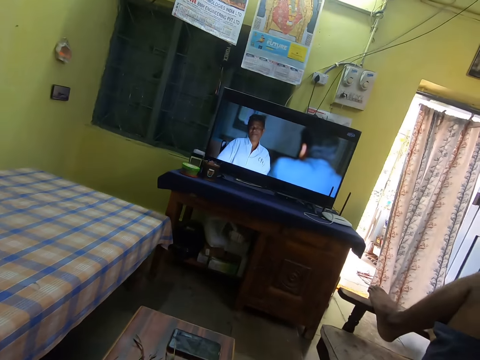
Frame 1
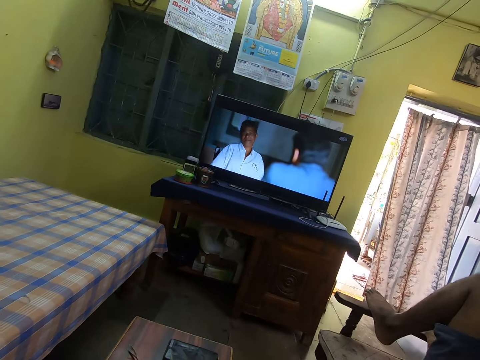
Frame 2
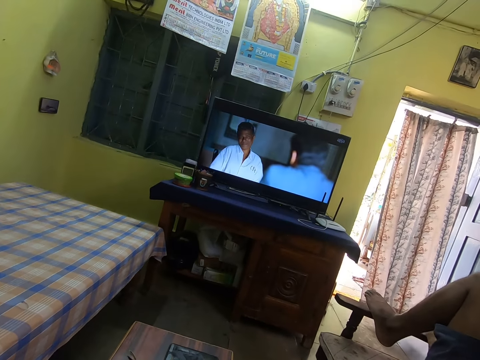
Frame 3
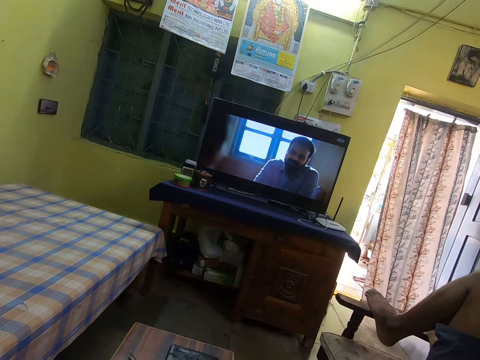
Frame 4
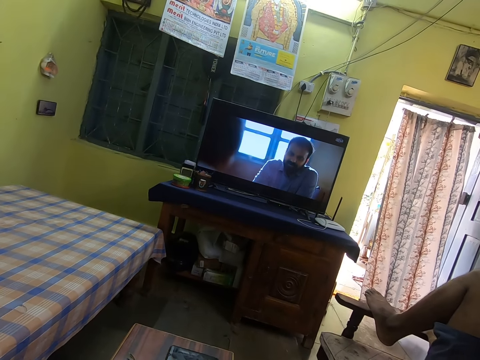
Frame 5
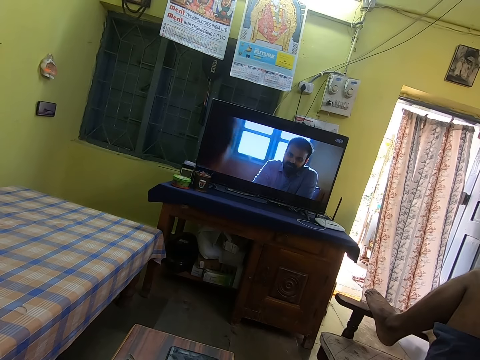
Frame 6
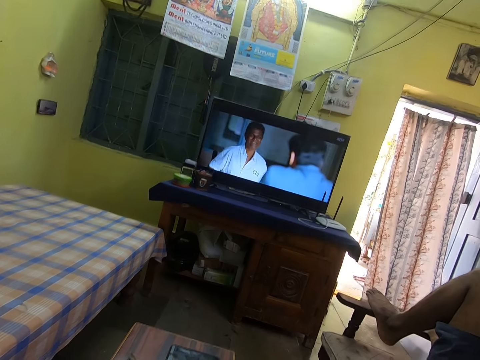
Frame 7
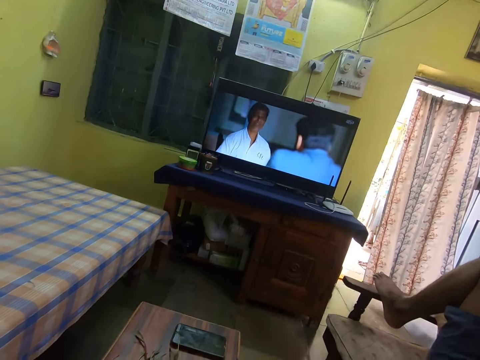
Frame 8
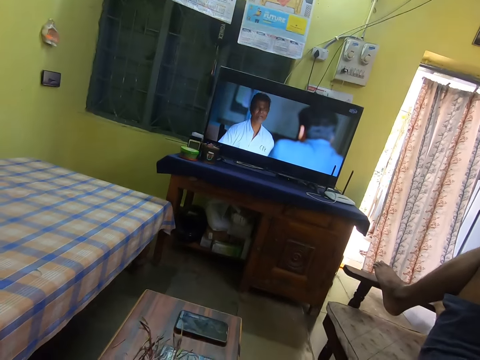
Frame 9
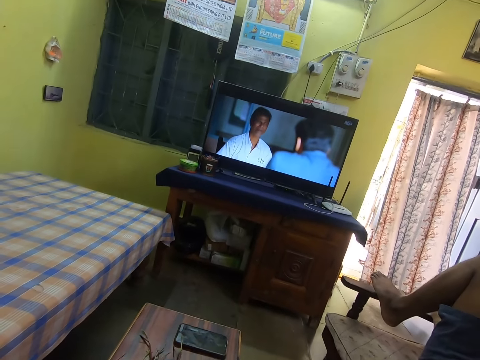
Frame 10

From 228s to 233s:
The camera wearer watches the television.

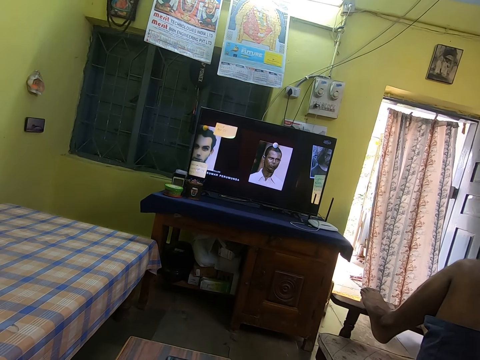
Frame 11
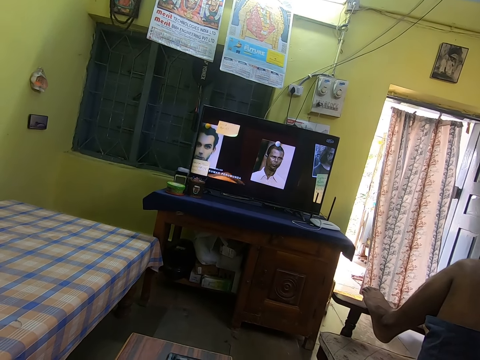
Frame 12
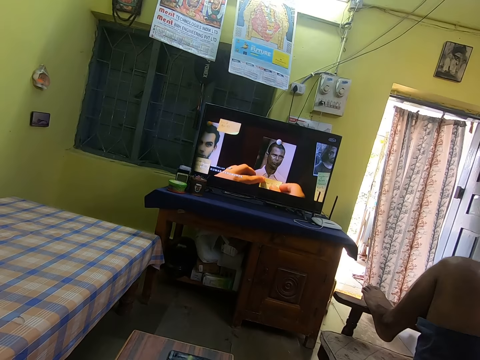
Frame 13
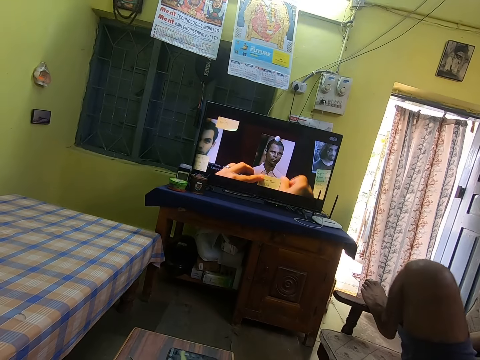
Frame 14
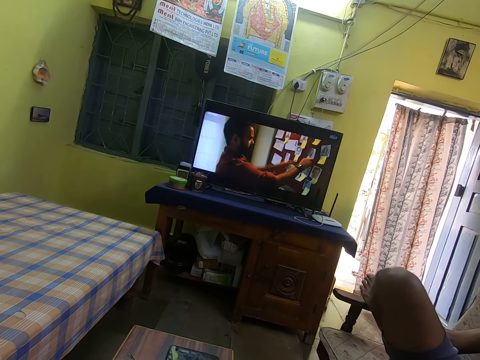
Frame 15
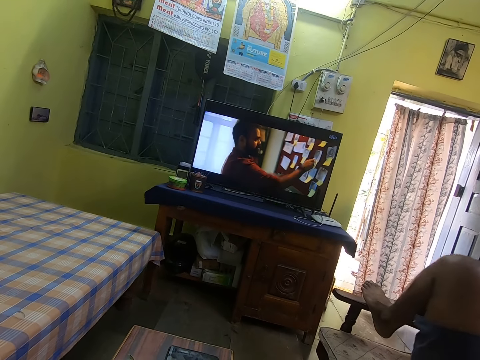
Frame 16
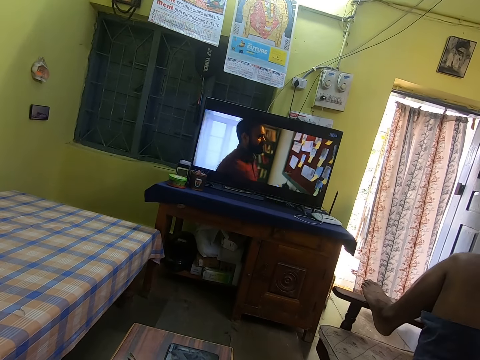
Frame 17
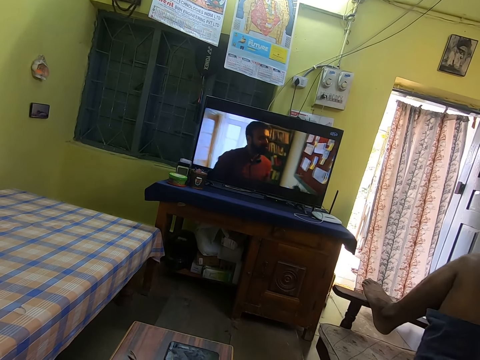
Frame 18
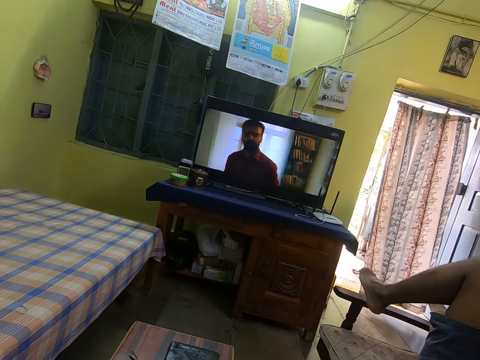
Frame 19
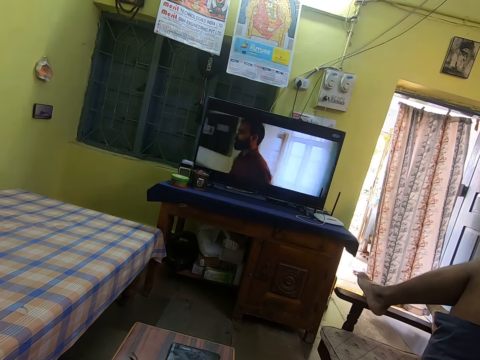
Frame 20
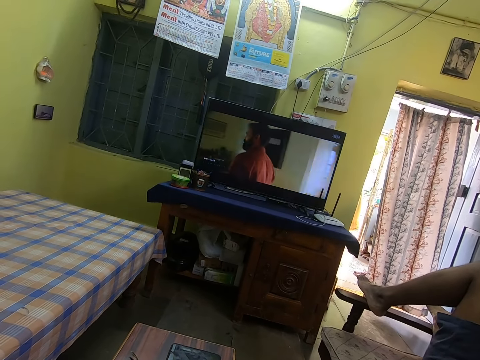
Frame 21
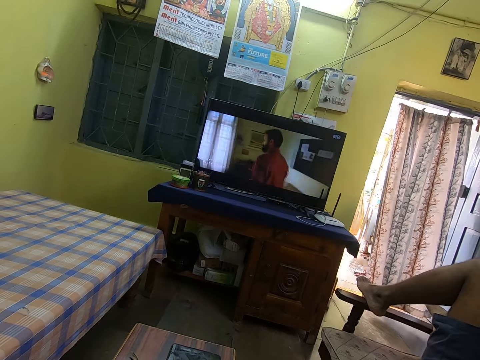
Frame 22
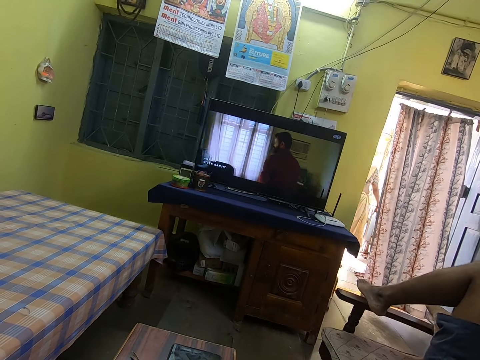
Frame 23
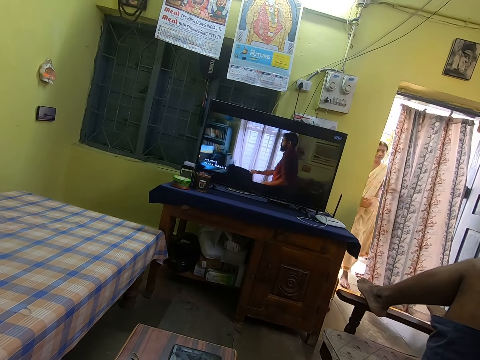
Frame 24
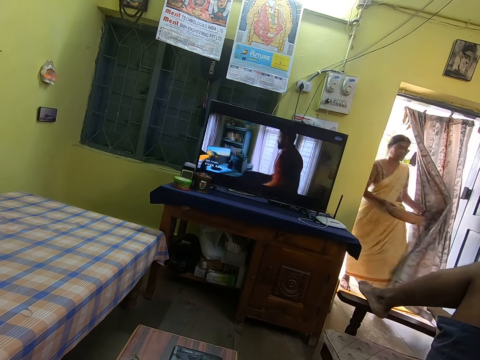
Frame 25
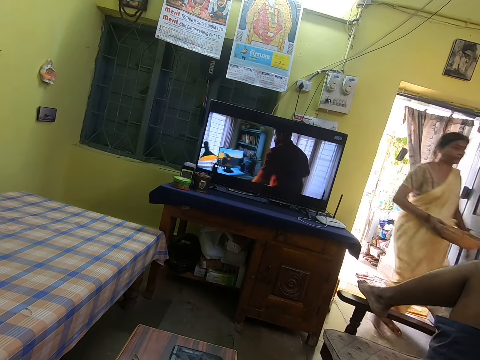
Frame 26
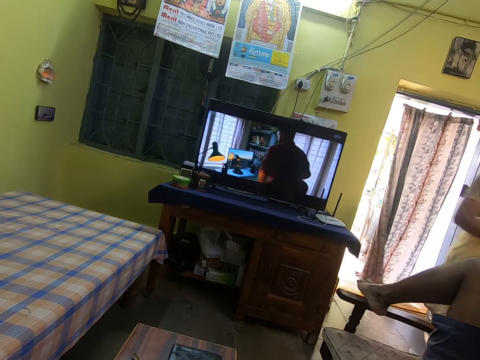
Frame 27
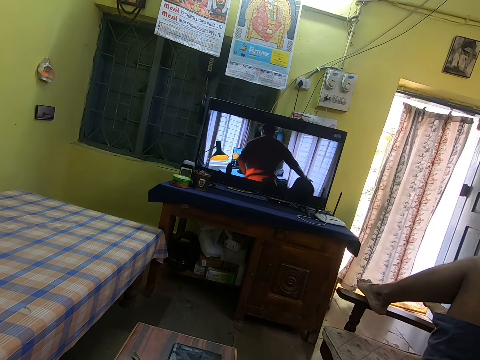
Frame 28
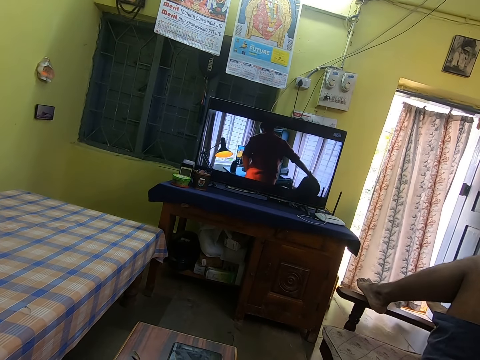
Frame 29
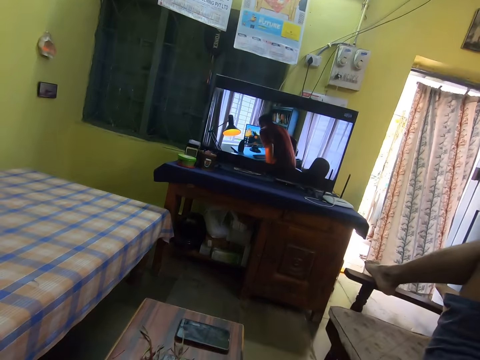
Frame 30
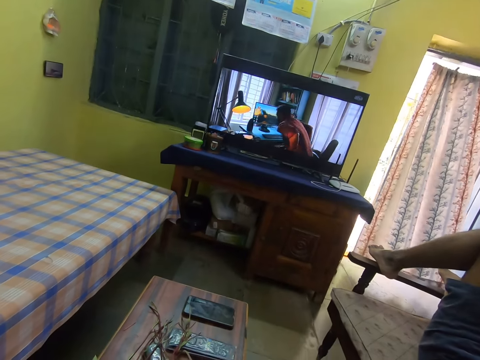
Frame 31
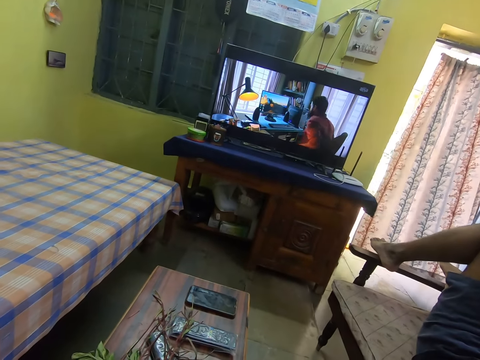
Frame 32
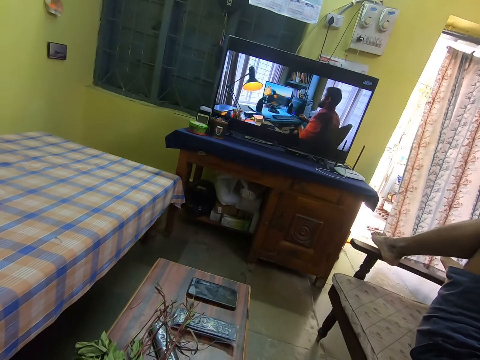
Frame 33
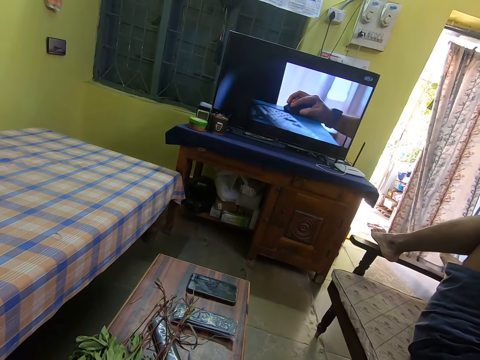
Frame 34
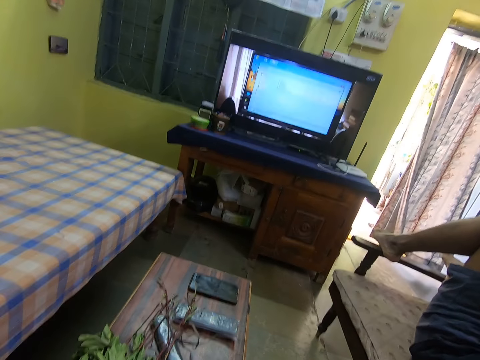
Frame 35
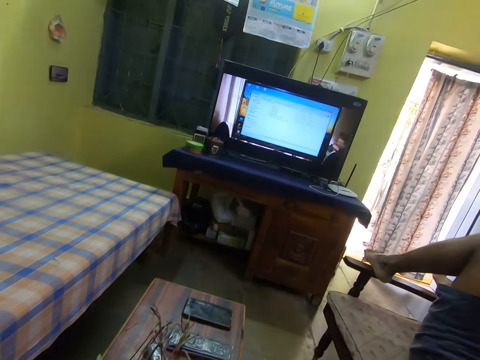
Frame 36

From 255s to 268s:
A man adjusts his leg. The camera wearer watches the television. A woman touches the curtain and walks in the house. The camera wearer watches the television.

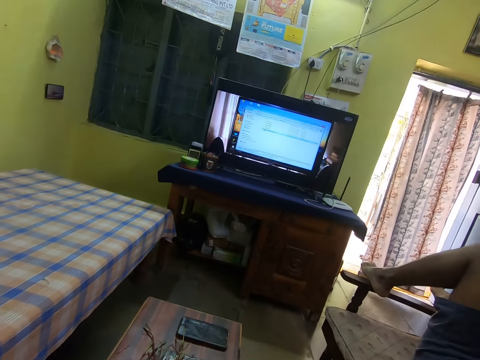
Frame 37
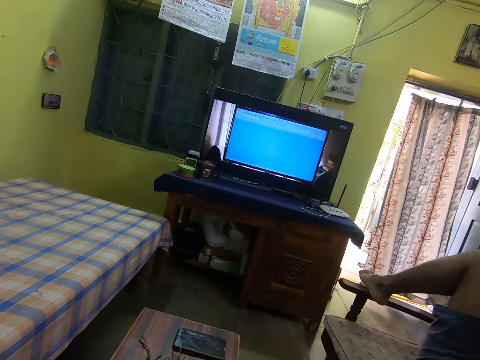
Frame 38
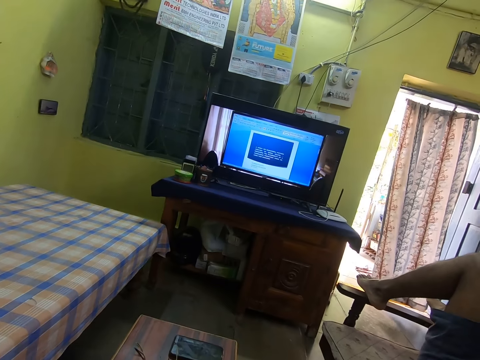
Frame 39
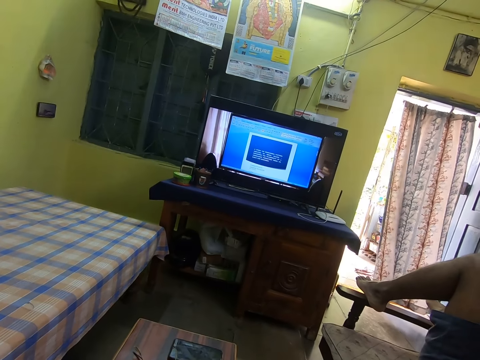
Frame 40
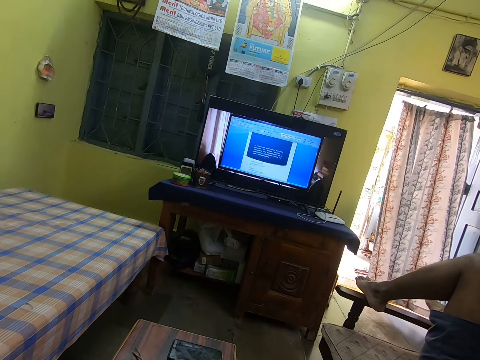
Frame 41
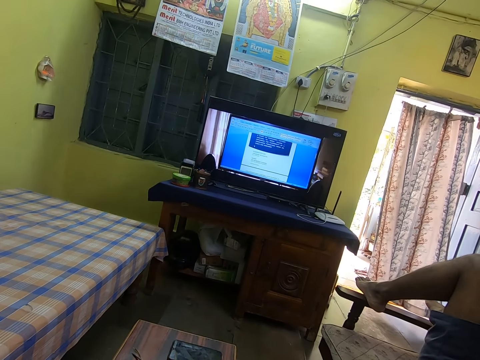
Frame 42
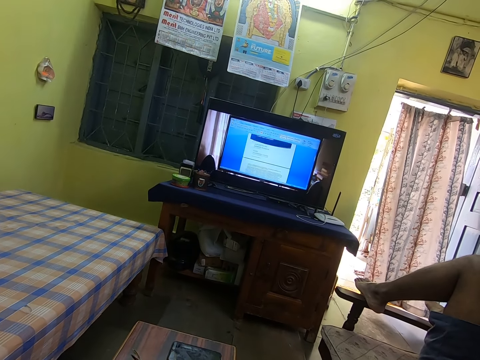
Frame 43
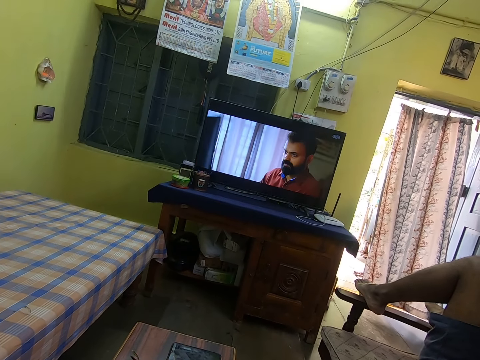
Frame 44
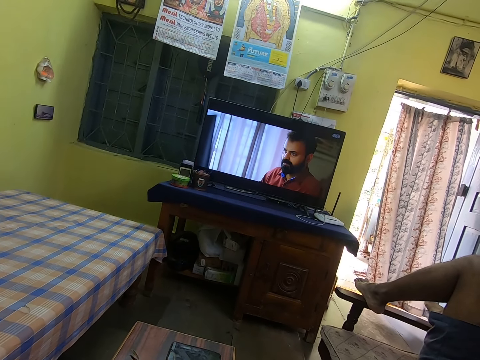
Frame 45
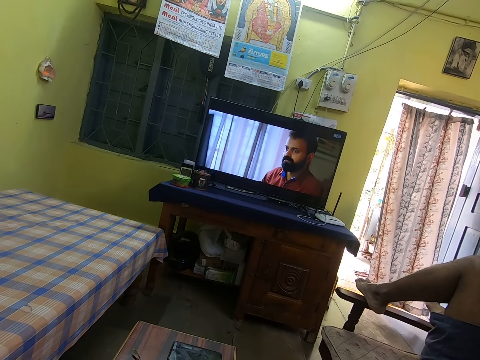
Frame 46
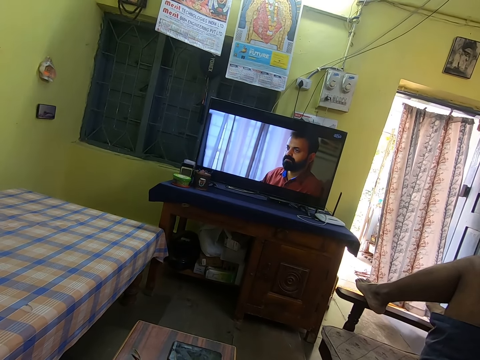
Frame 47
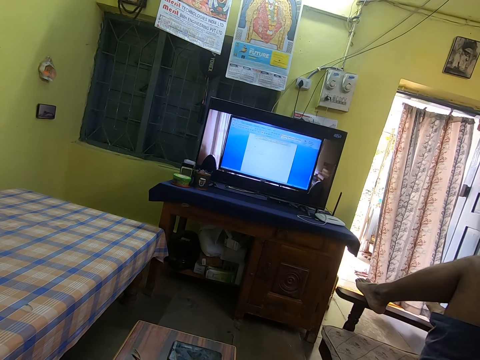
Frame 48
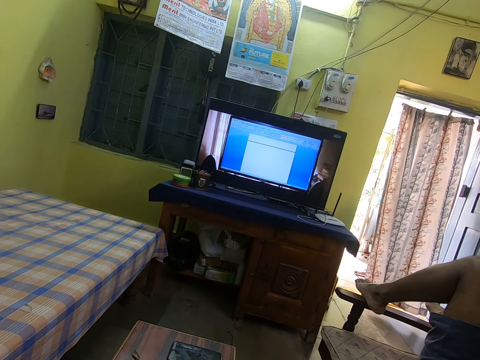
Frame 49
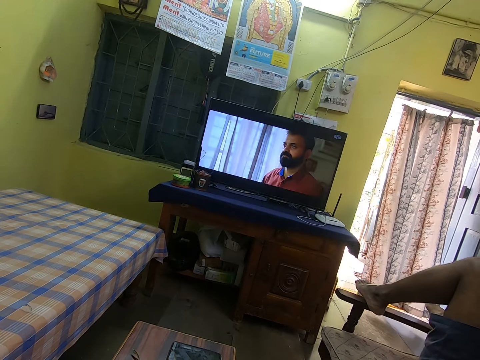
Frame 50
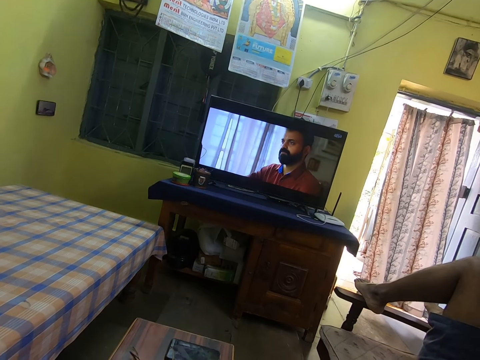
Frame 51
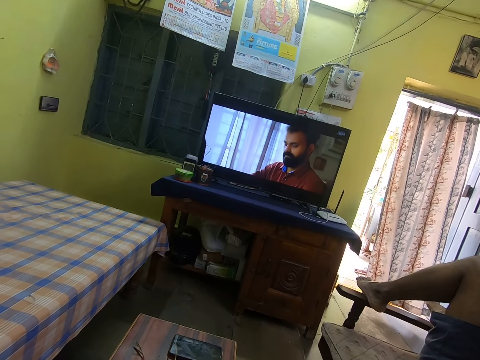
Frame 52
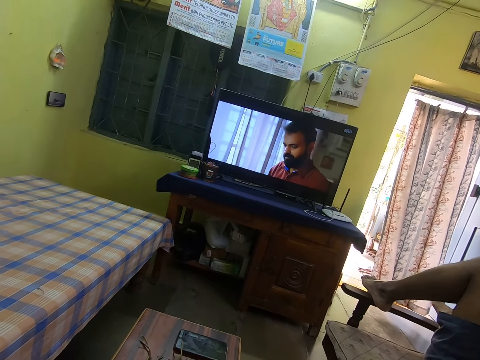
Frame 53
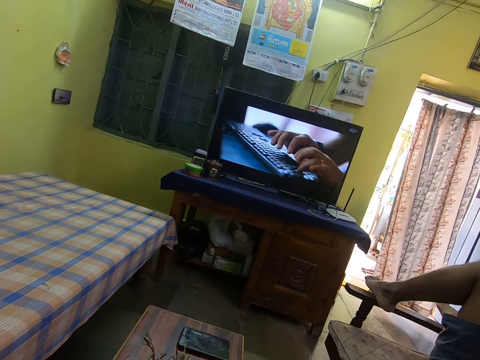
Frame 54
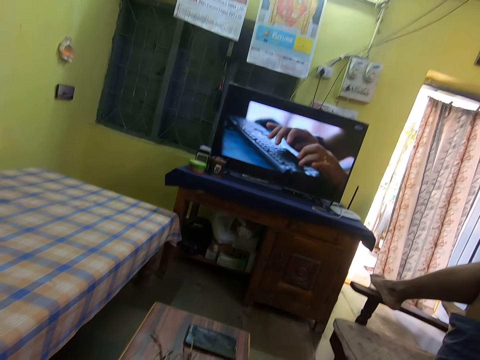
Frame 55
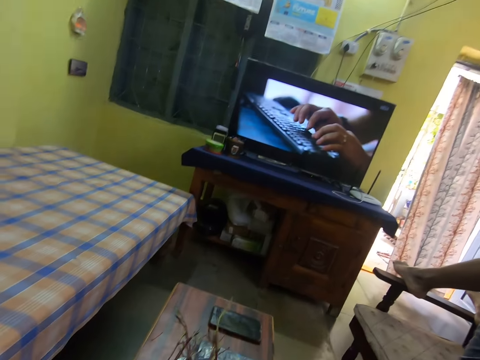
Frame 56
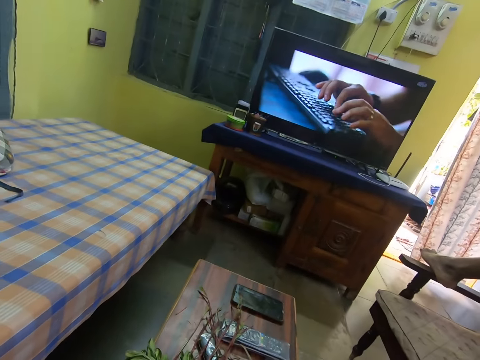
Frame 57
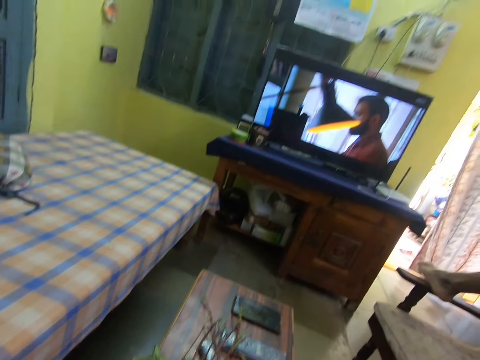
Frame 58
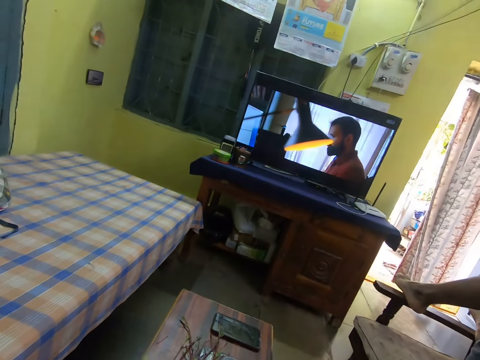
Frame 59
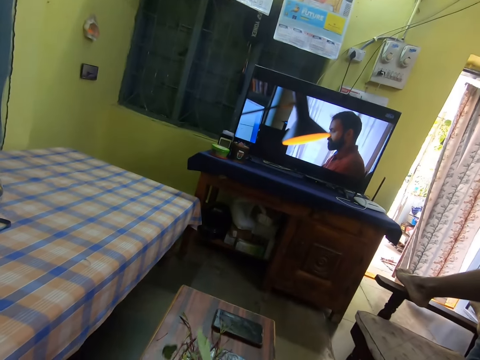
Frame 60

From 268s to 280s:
The camera wearer drops the stick on the table.
